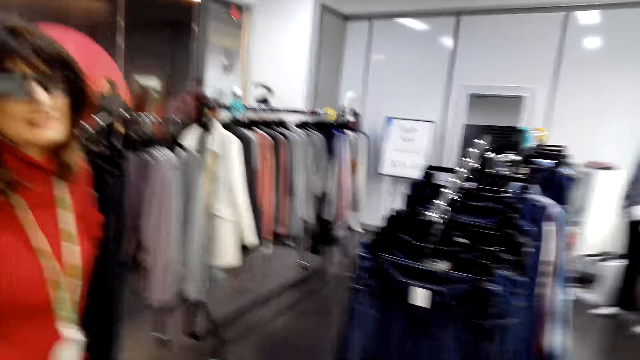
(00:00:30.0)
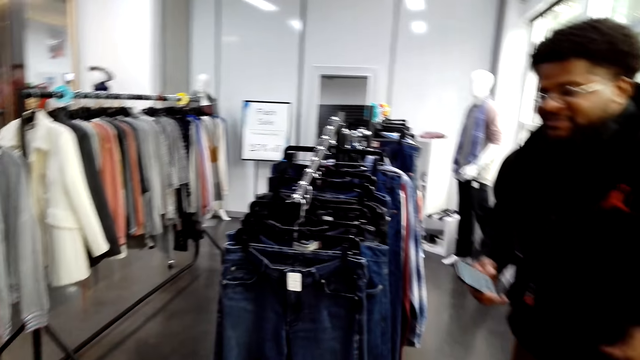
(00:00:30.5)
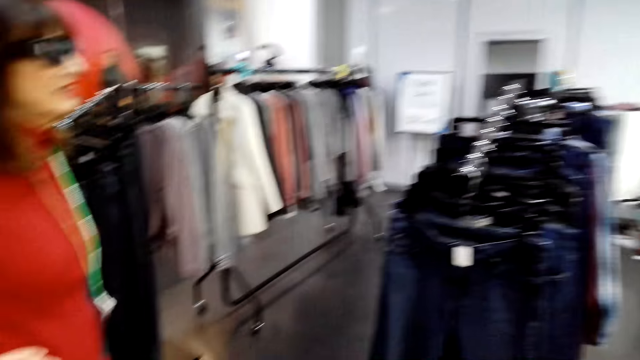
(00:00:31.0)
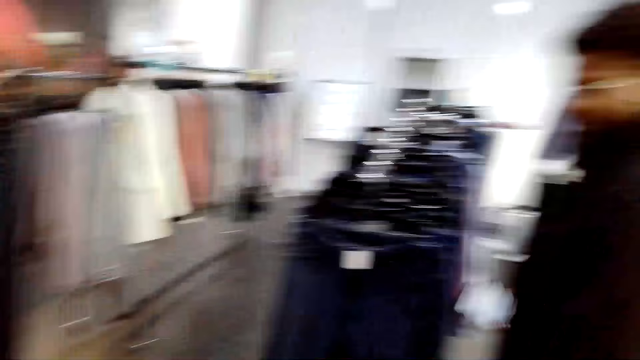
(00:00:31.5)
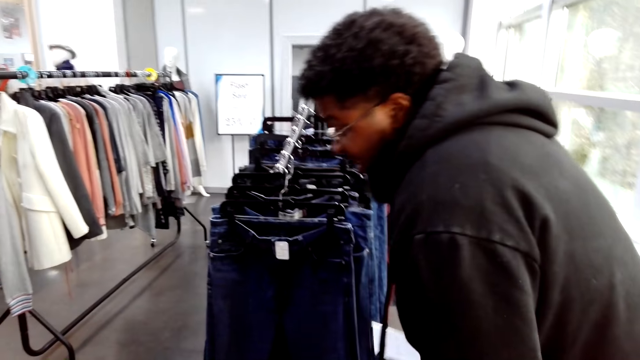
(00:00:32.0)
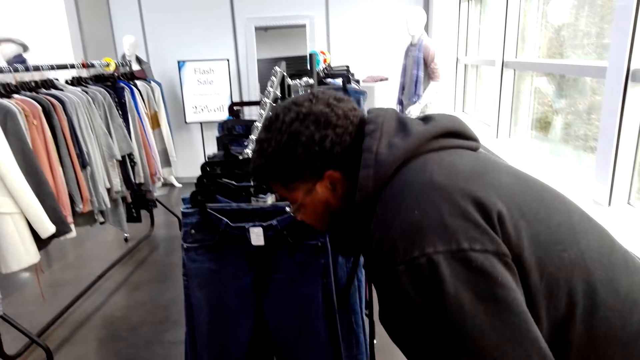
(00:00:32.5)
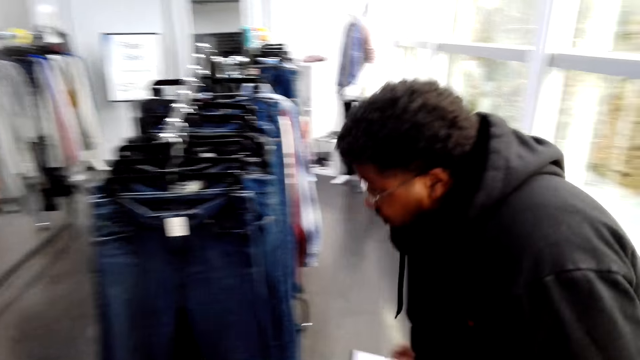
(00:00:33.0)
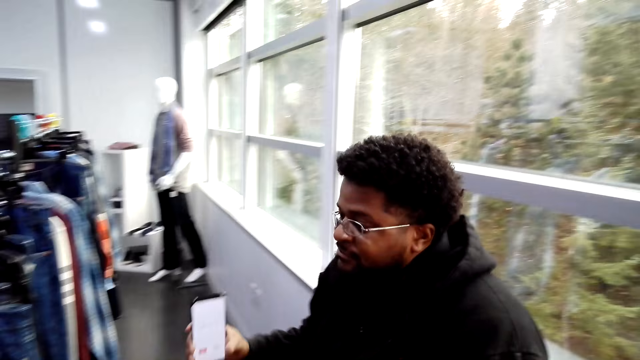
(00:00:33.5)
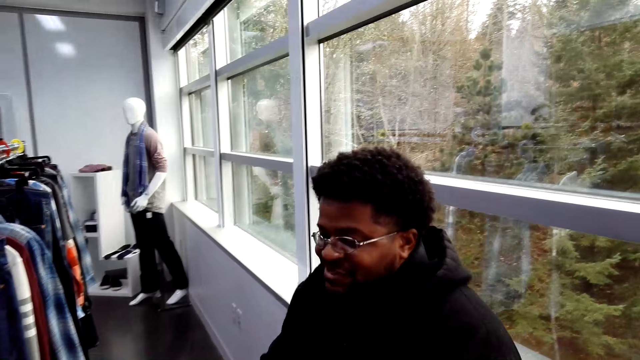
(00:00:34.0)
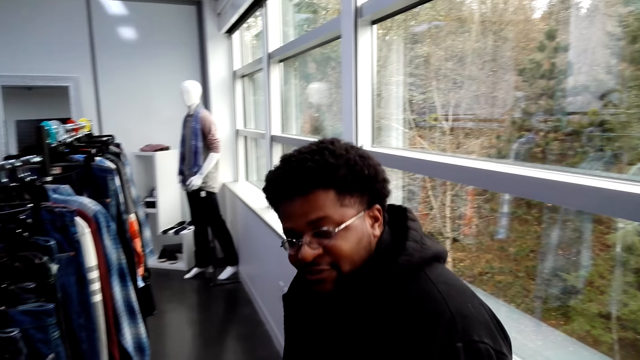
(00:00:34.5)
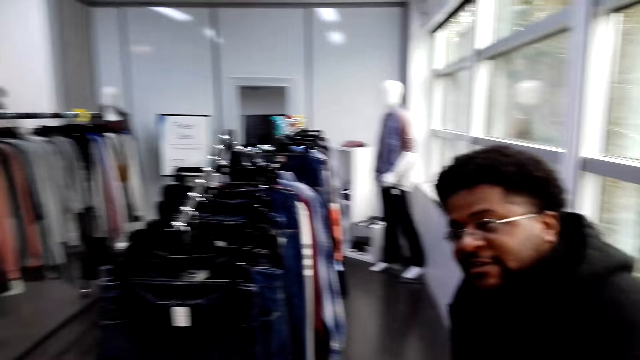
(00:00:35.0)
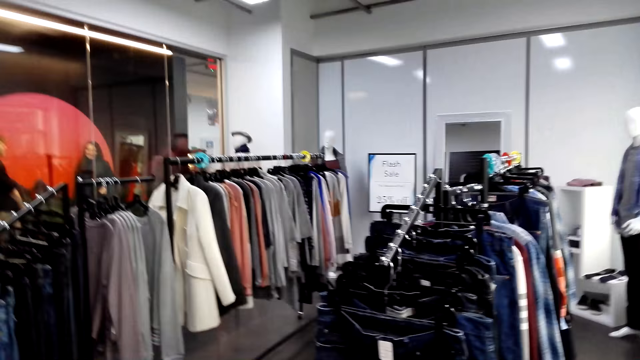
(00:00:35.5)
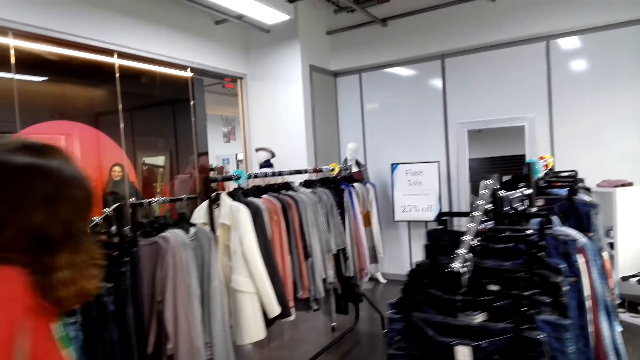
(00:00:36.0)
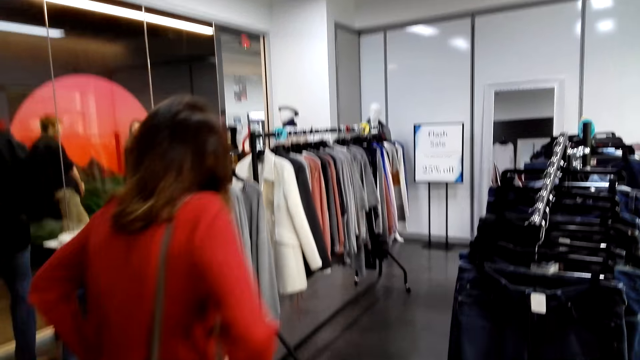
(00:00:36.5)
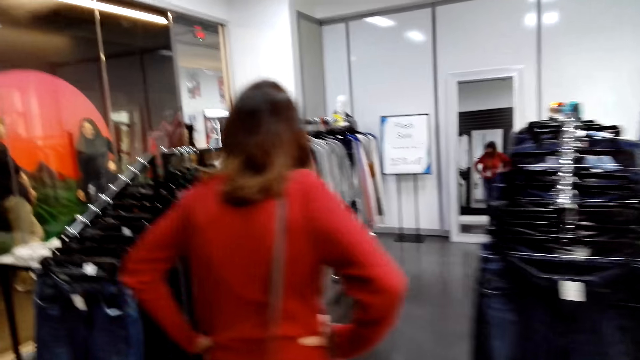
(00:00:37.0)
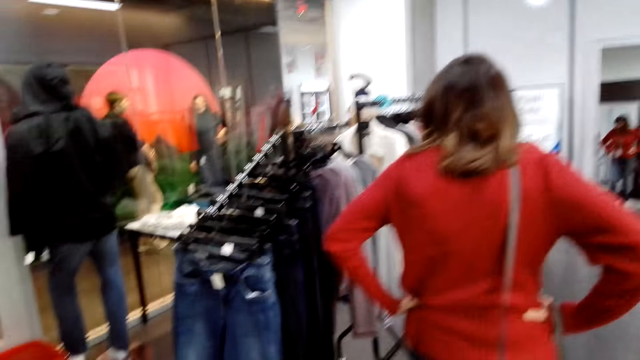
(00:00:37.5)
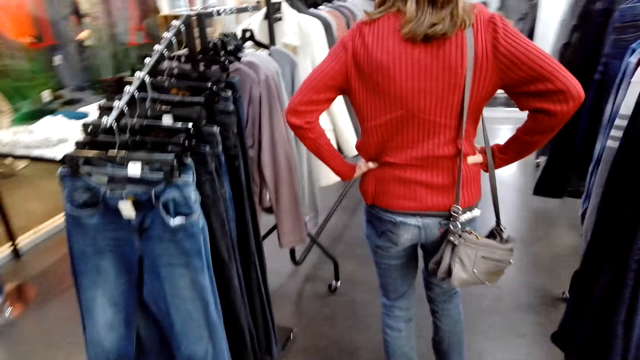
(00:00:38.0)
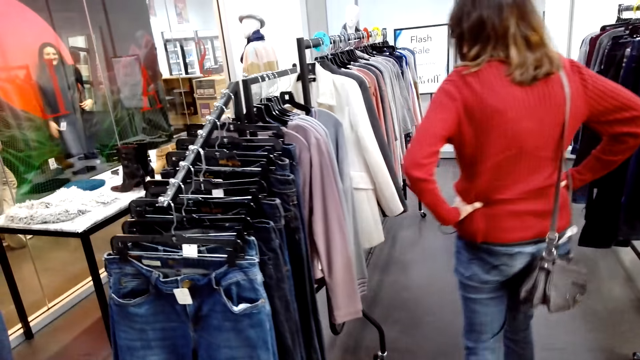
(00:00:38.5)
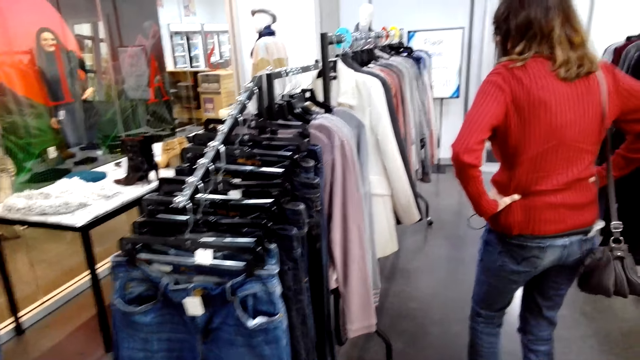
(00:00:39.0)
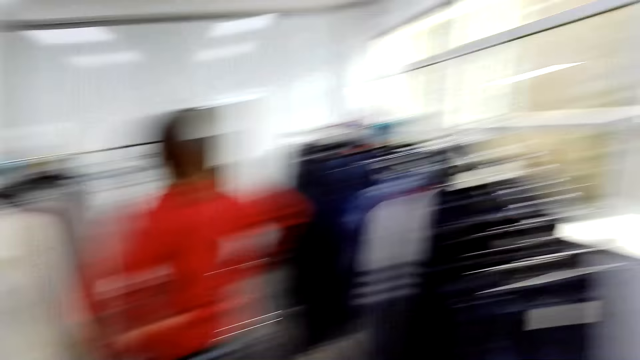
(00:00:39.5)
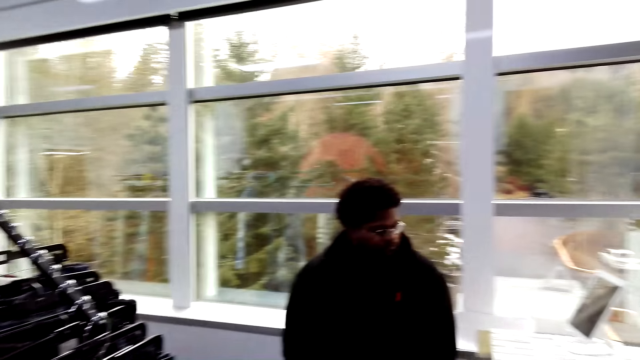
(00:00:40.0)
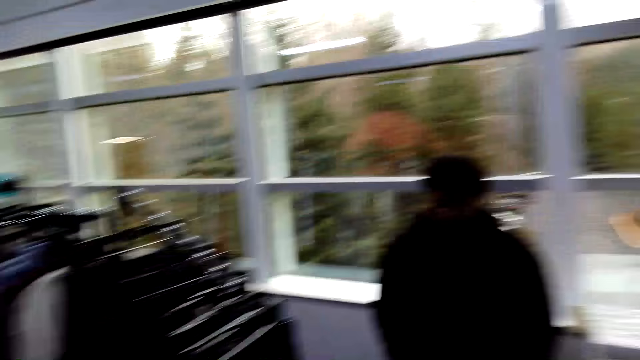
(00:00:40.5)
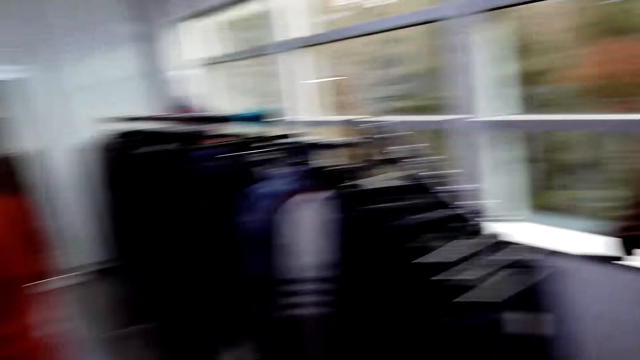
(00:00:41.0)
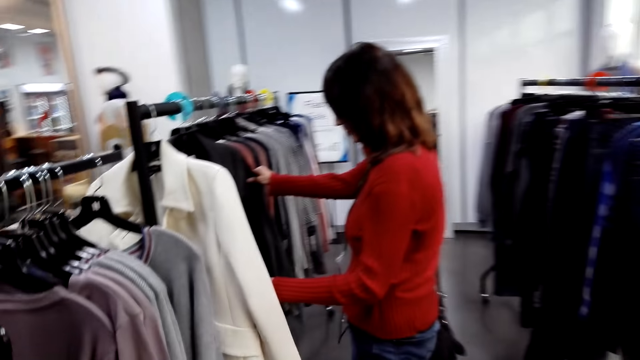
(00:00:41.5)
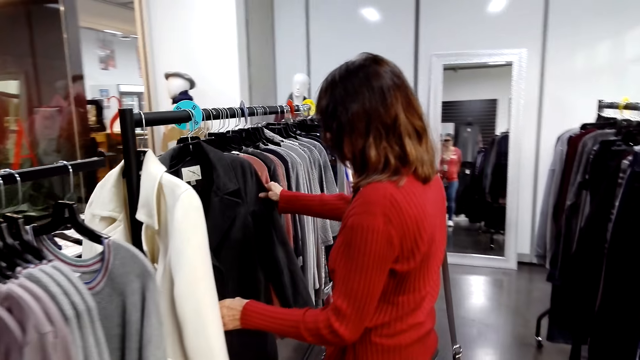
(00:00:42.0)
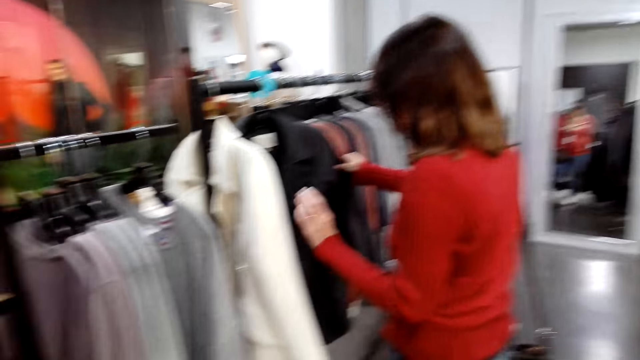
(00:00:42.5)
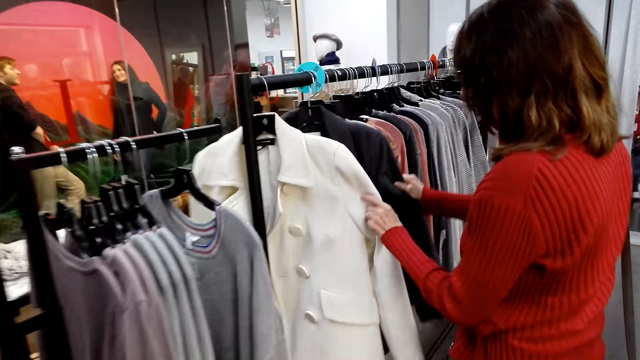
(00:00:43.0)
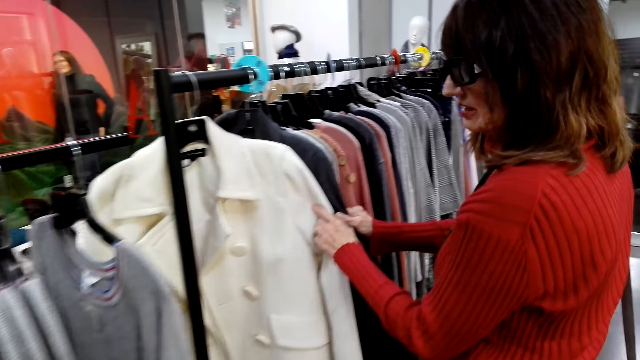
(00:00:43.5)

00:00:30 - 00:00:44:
A man sits on a chair. The camera wearer converses with the man and a woman. The woman walks around the shop. The camera wearer walks around the shop. They converse with the man. They look around the shop. The woman checks clothes.

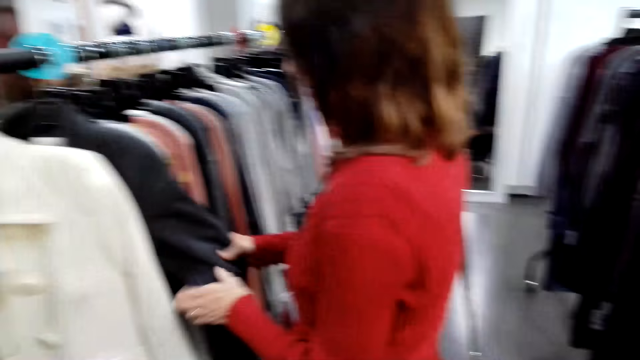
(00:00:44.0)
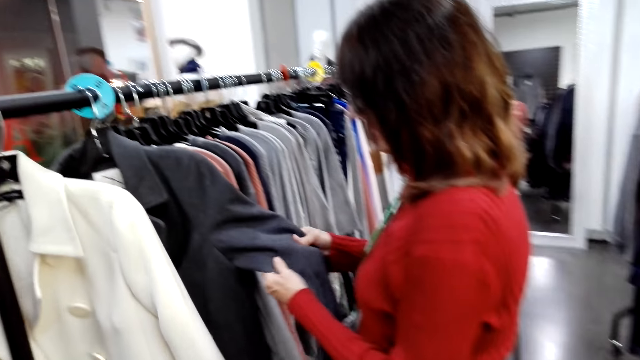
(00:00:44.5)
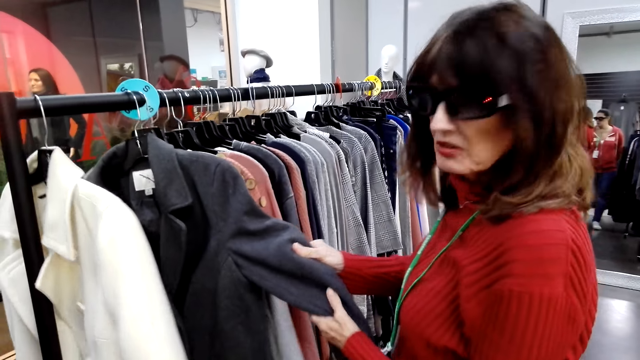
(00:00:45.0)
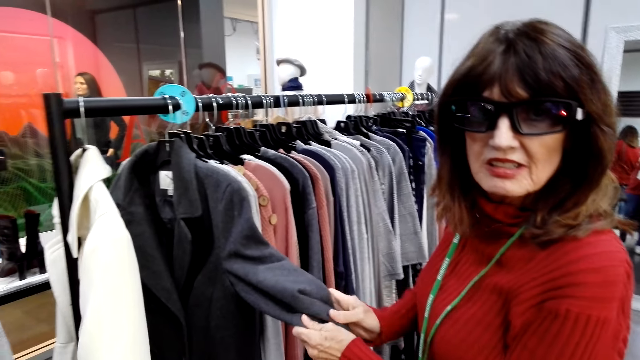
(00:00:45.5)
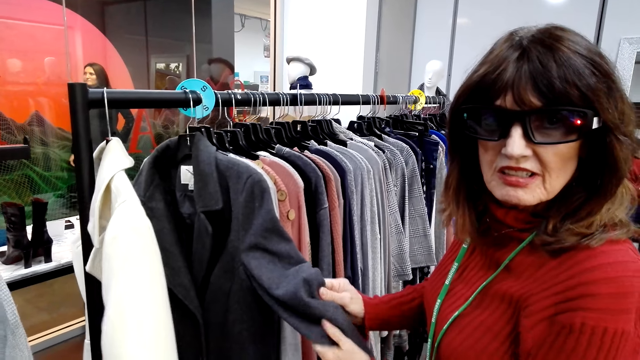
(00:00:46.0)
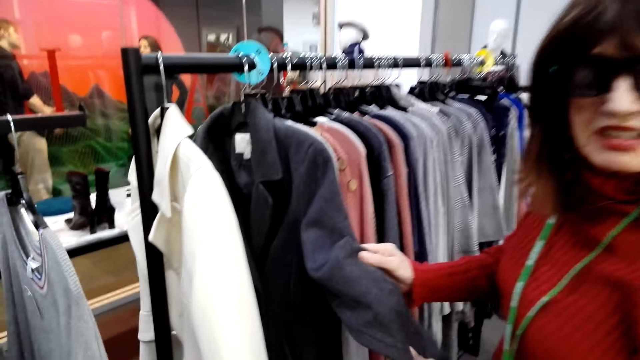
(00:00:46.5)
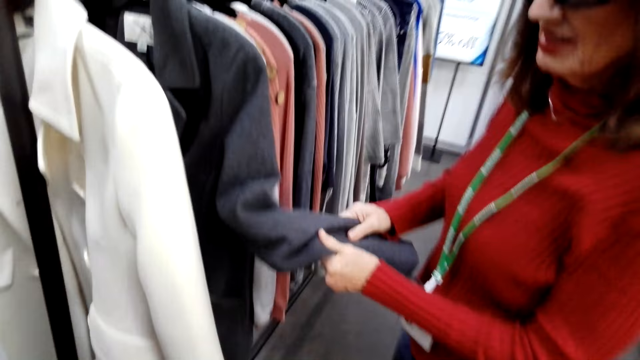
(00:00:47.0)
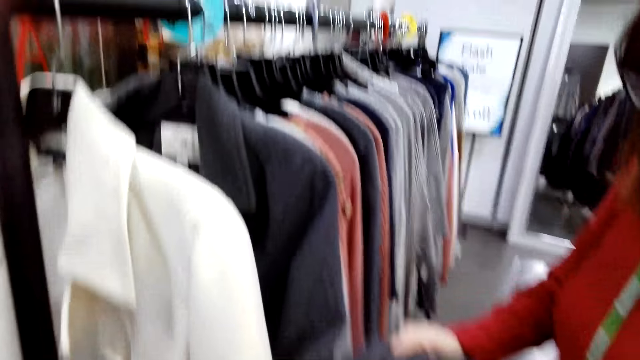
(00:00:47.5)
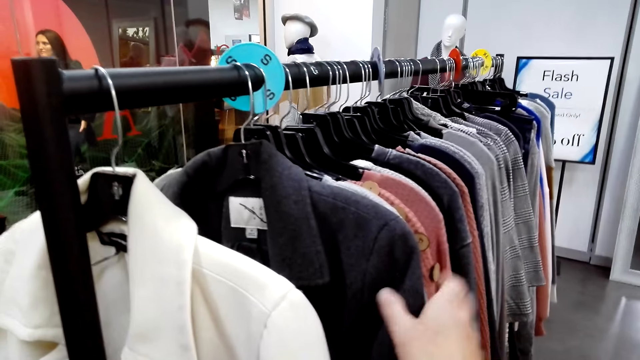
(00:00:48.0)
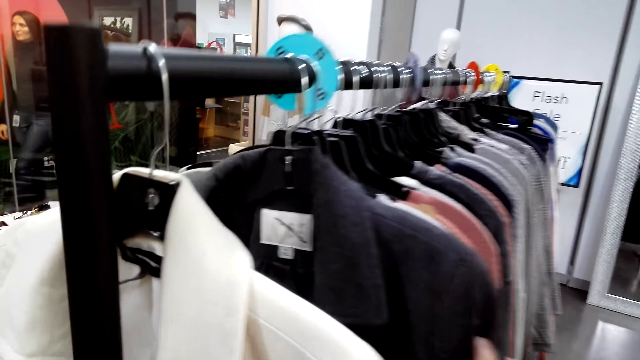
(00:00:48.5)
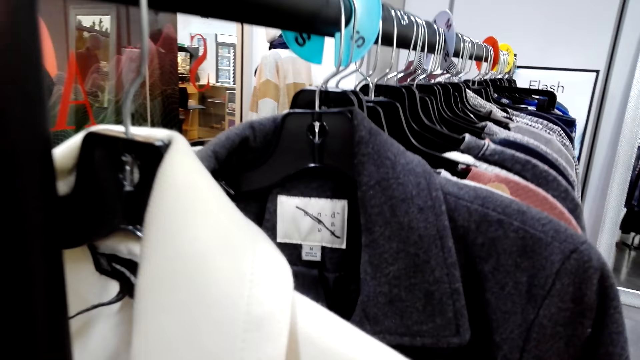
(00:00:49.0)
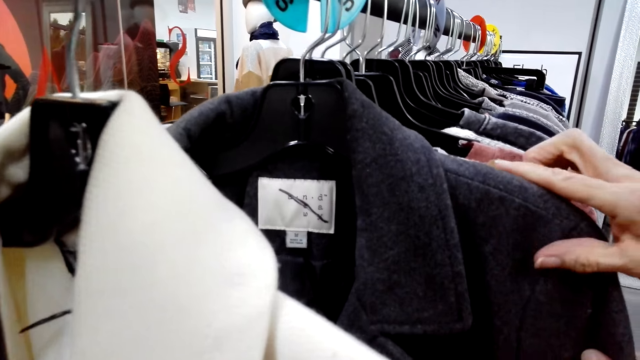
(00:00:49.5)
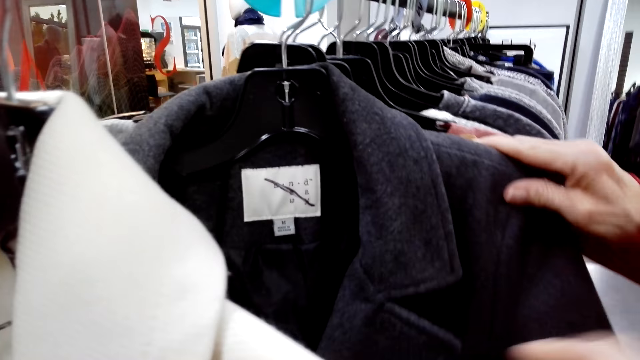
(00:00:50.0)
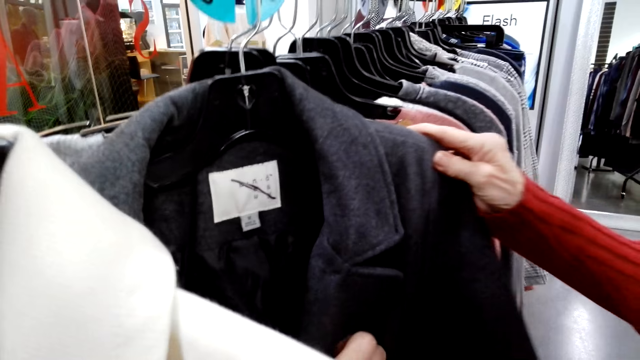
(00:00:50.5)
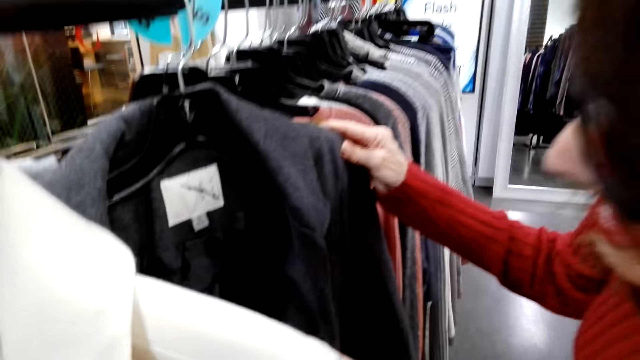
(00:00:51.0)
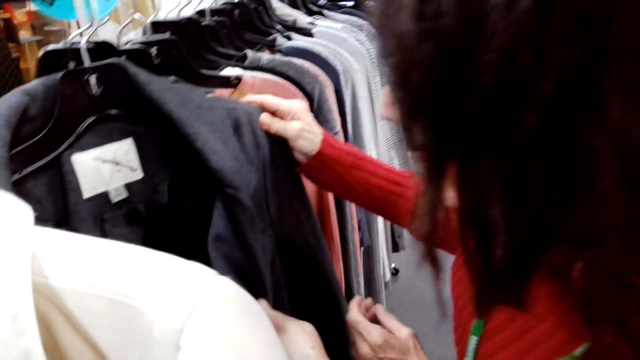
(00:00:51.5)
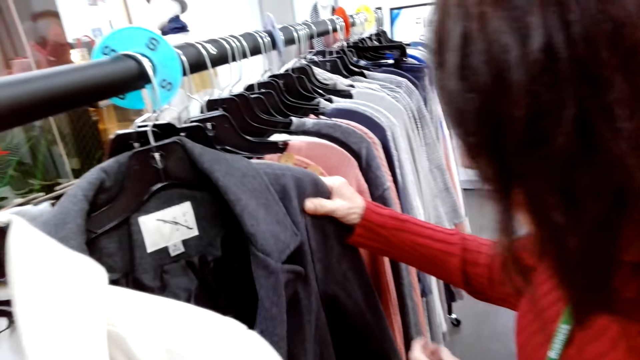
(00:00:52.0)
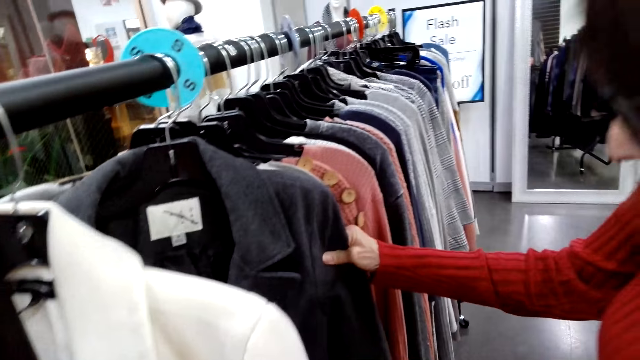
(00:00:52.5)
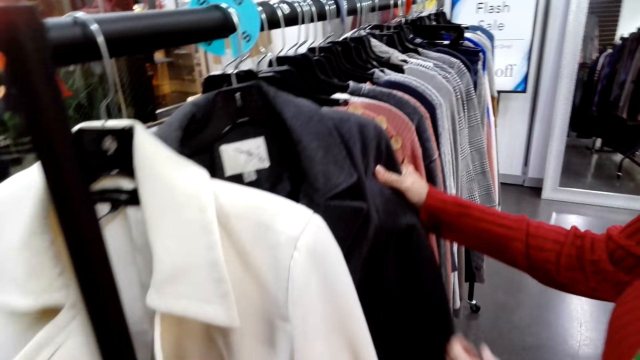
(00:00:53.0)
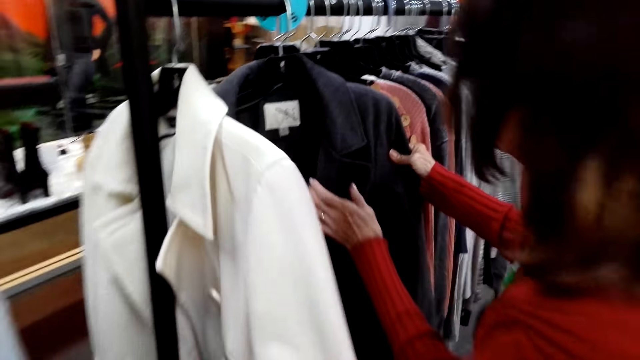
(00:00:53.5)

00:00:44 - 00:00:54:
The camera wearer walks around the shop. A woman checks a cloth. The camera wearer converses with another woman. The first woman checks the cloth. The camera wearer checks the cloth. They touch a grey jacket. They converse with the first woman.
